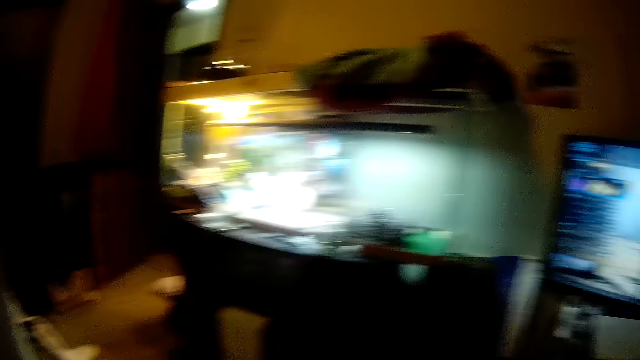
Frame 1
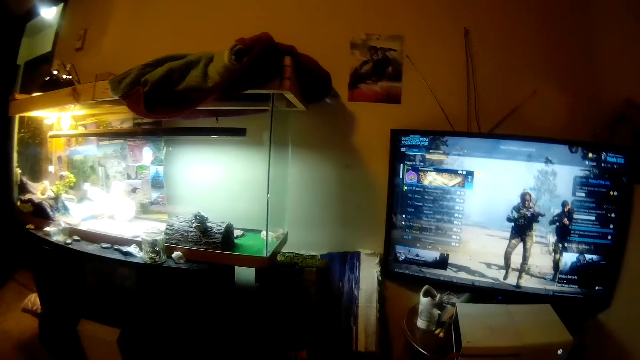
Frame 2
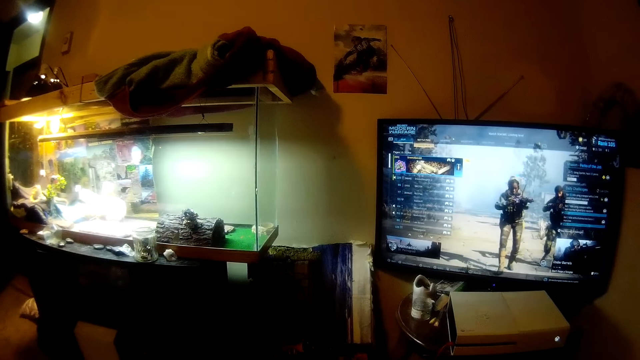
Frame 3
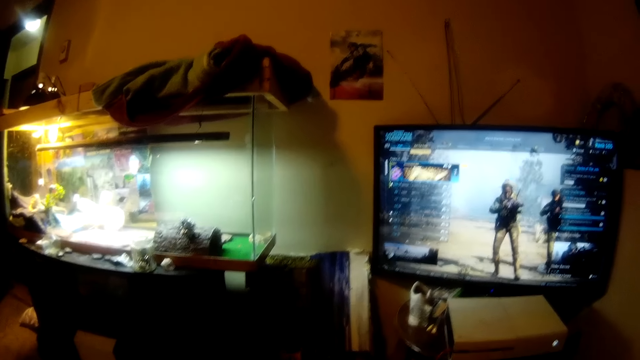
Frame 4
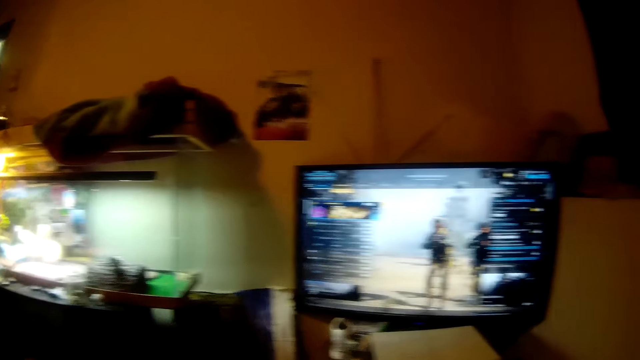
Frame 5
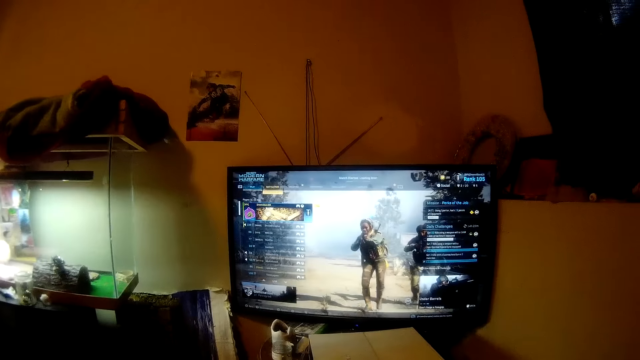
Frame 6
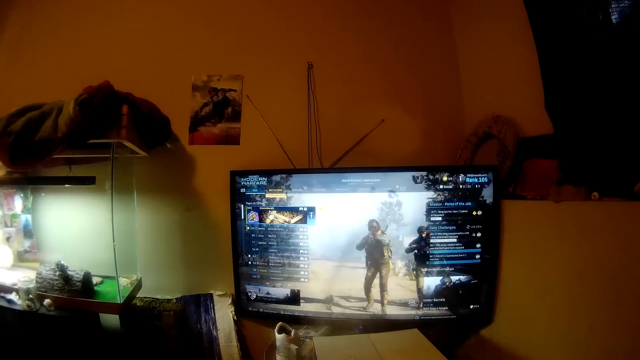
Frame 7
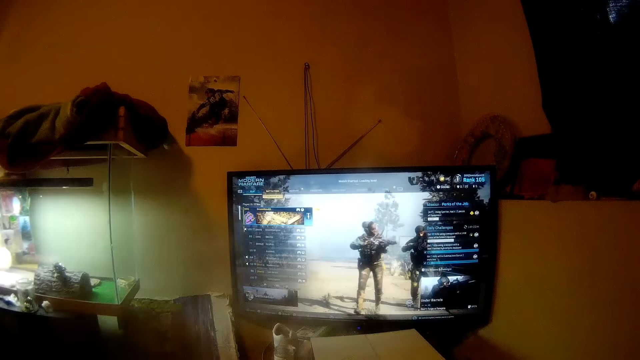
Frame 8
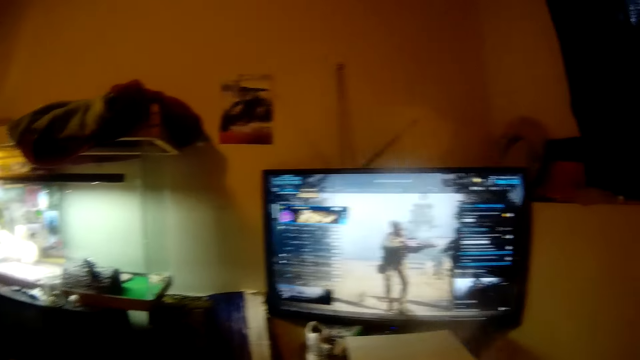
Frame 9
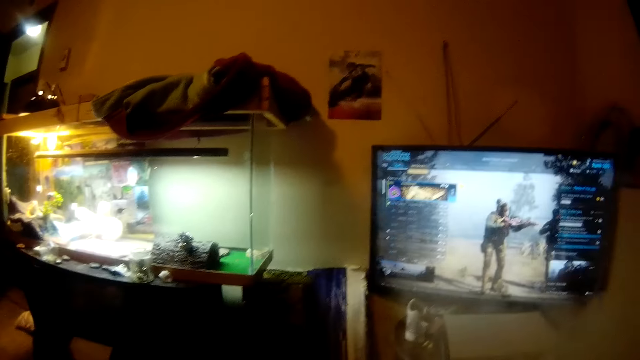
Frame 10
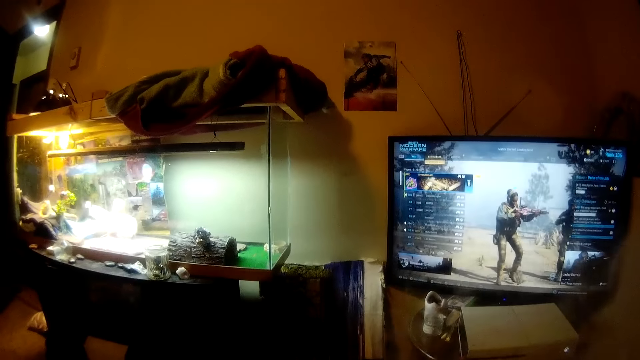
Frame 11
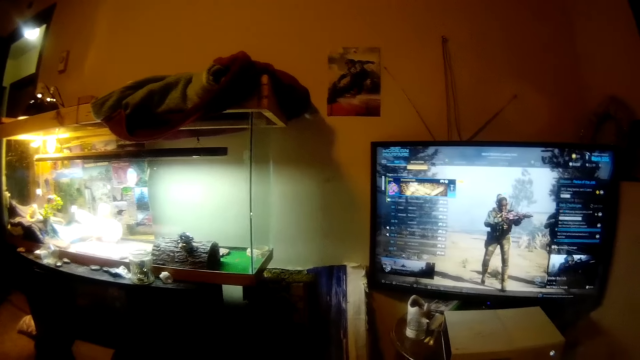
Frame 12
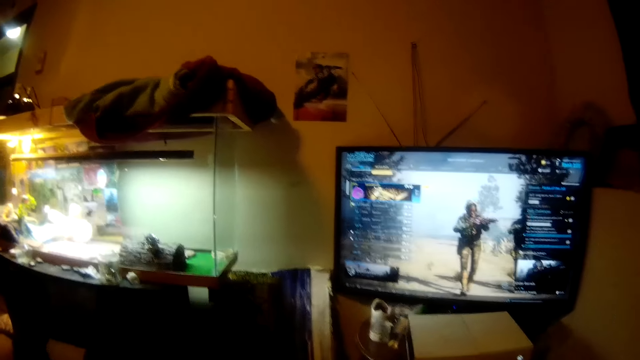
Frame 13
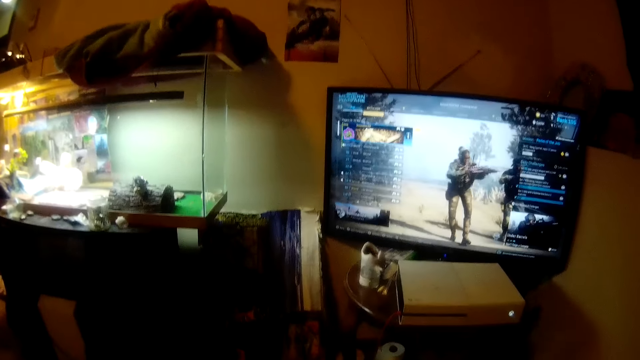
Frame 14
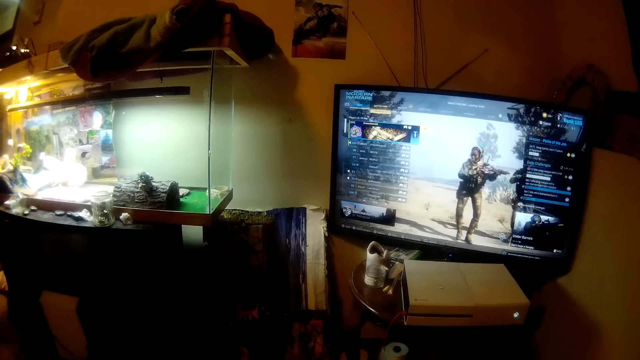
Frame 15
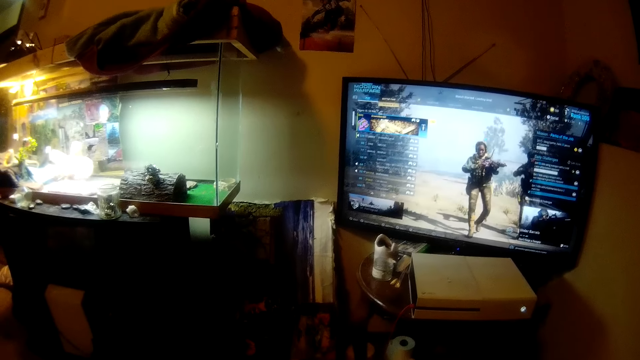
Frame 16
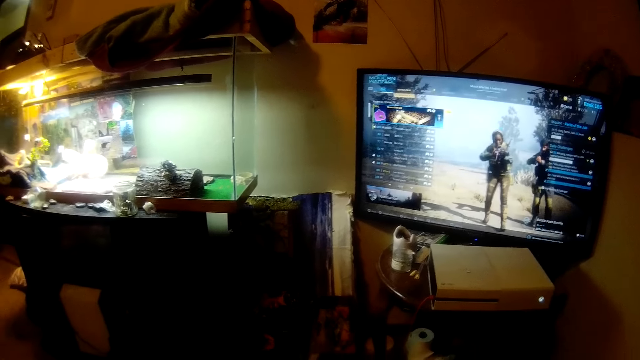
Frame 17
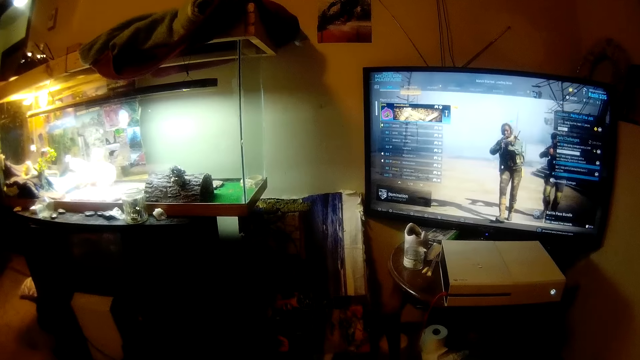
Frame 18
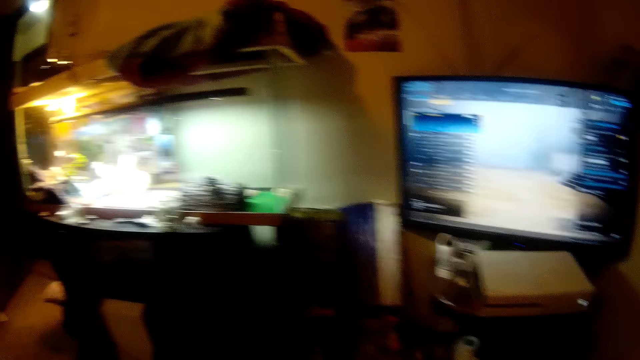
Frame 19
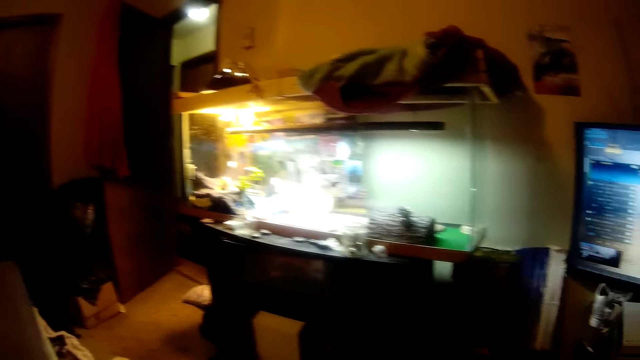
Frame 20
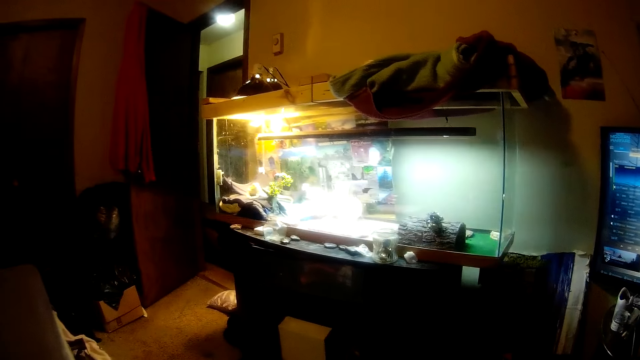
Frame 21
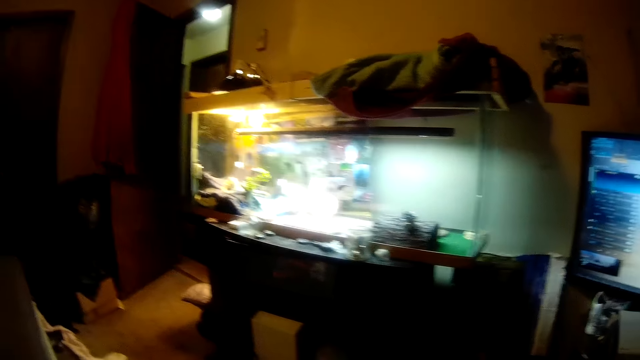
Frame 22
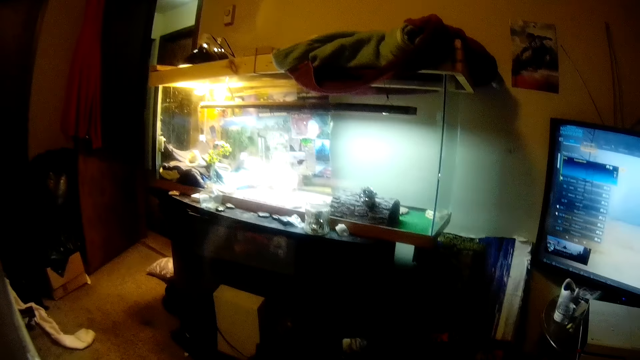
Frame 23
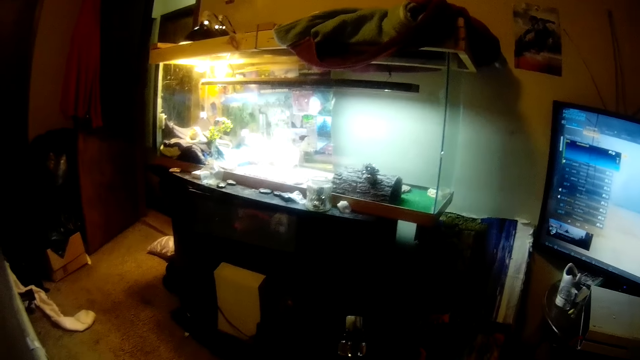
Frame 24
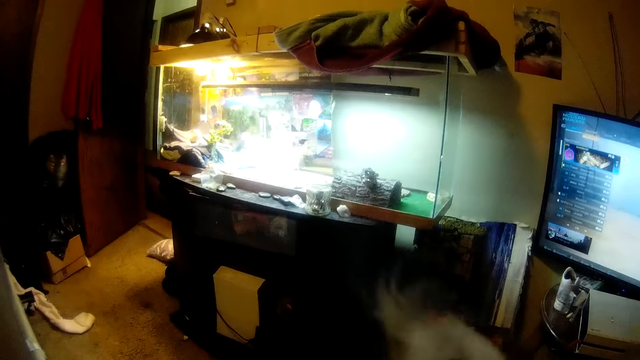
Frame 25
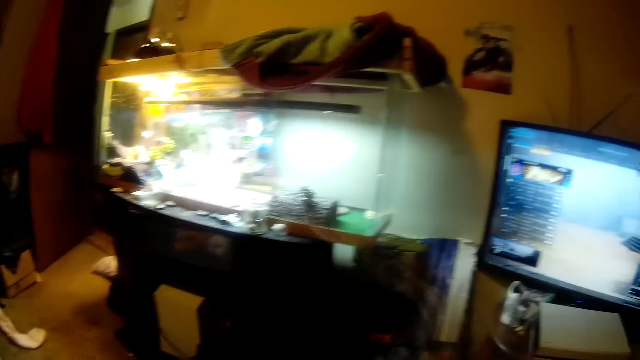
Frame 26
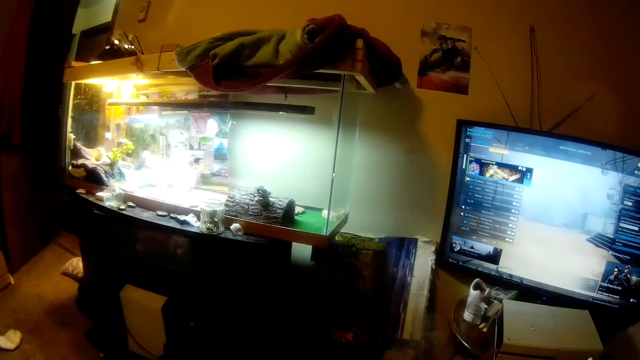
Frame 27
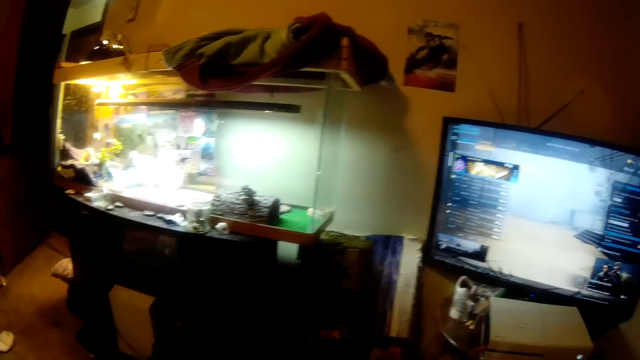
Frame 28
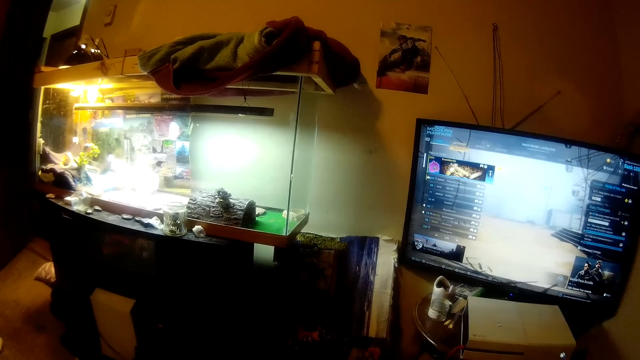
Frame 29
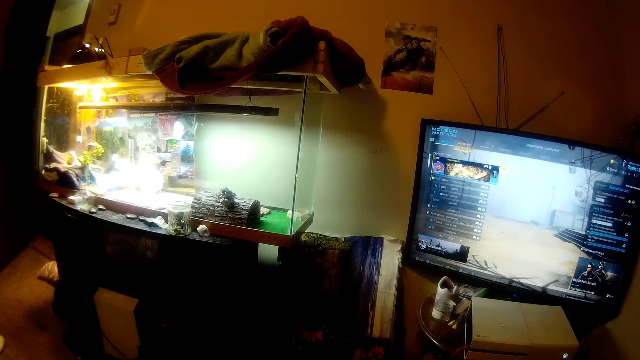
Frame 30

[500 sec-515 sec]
The camera wearer turns the head right. They watch the game on the TV. They move the head right. They stare at the television. They turn the head left. They stare at the television. They turn the head left. They stare at the aquarium. They hold a shisha pen. They move the head right. They stare at the television.

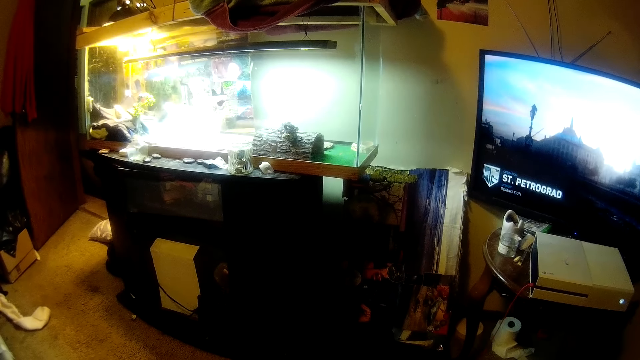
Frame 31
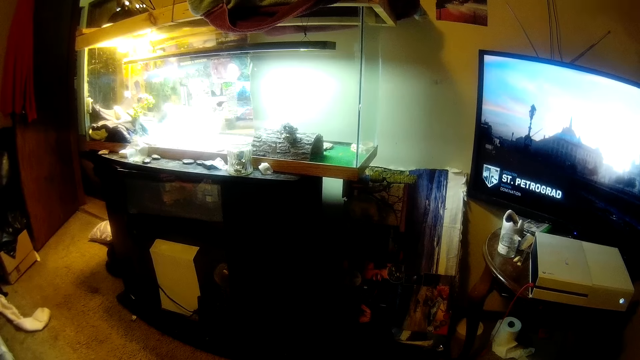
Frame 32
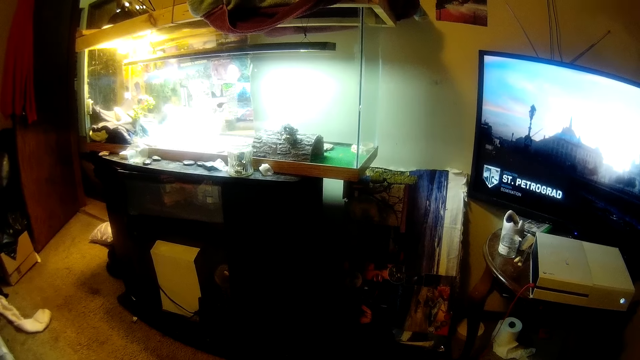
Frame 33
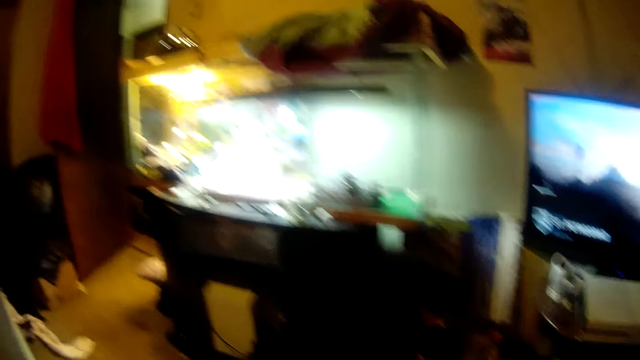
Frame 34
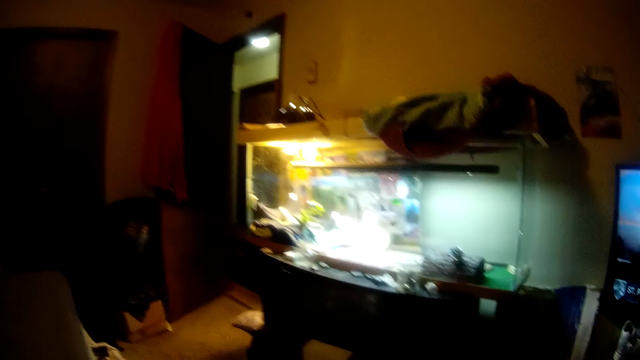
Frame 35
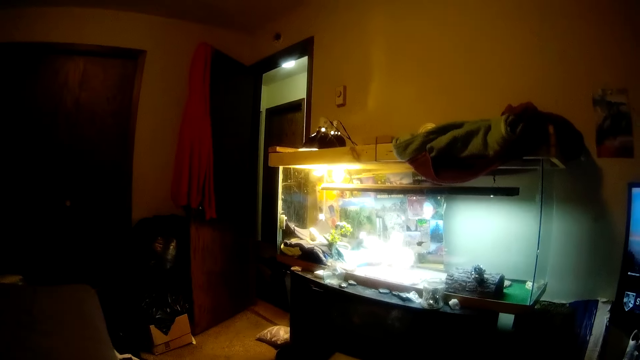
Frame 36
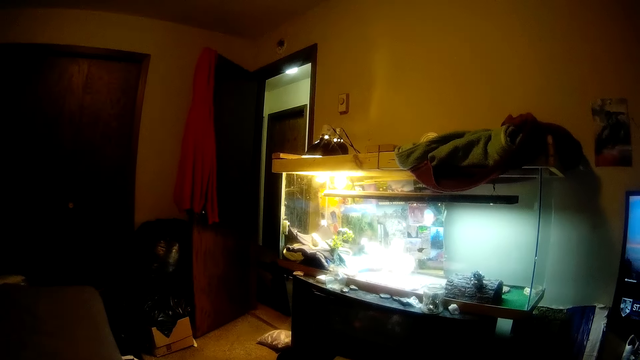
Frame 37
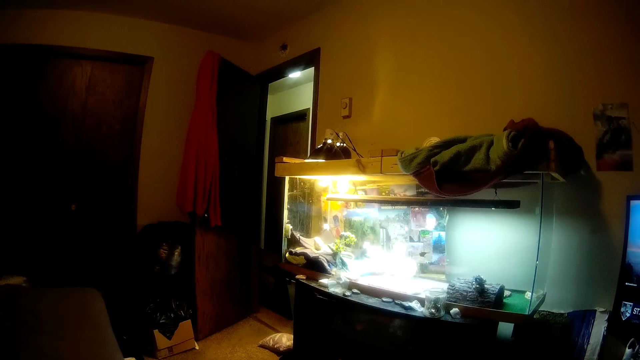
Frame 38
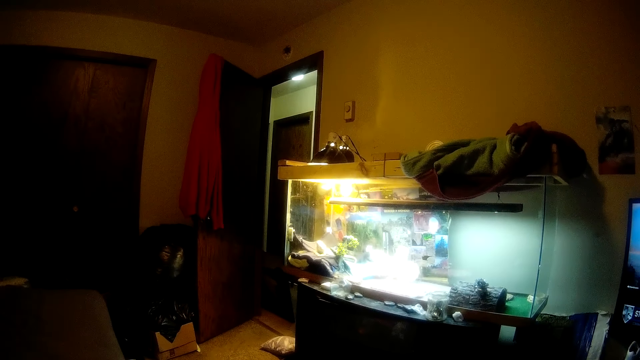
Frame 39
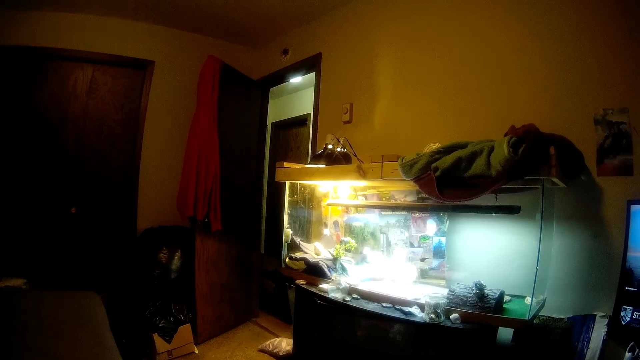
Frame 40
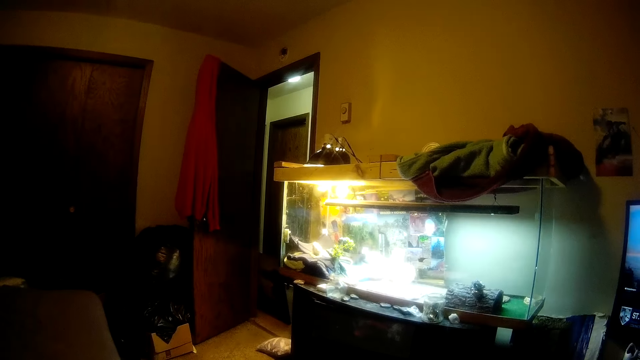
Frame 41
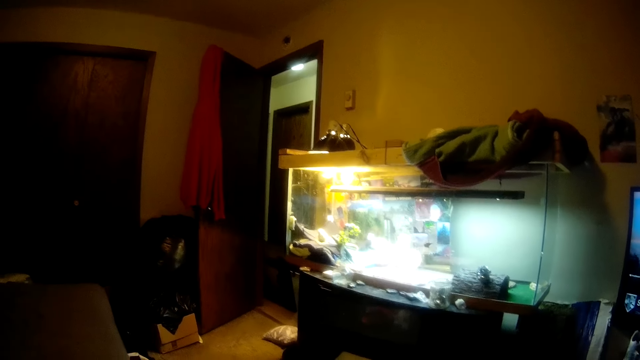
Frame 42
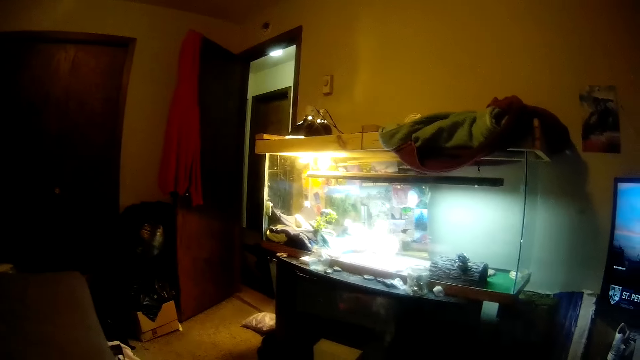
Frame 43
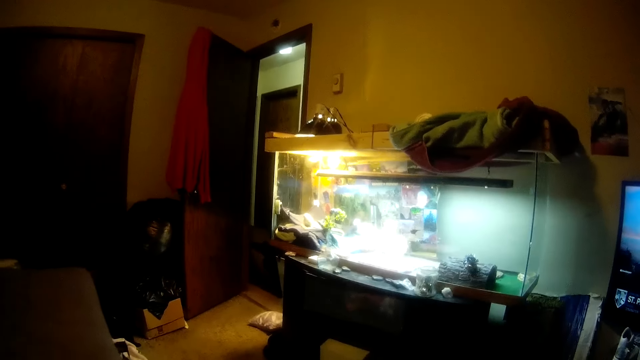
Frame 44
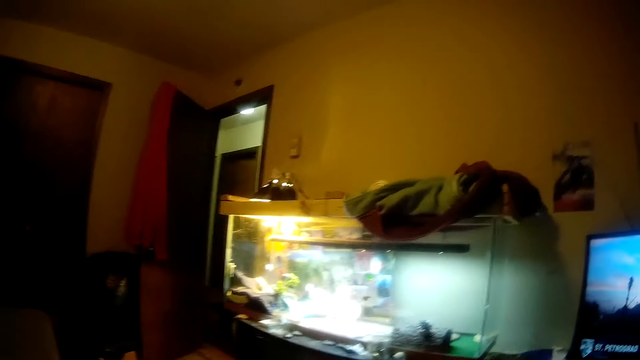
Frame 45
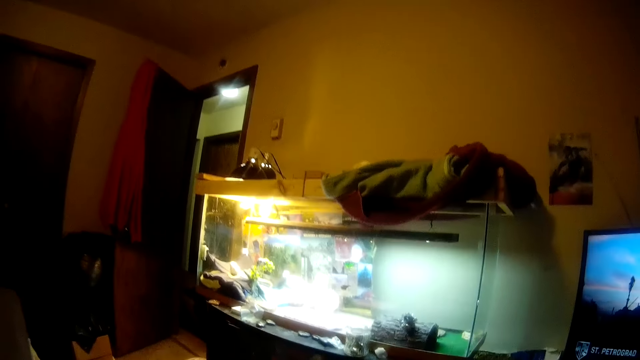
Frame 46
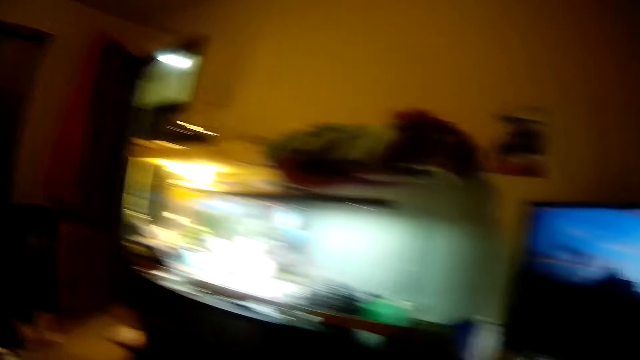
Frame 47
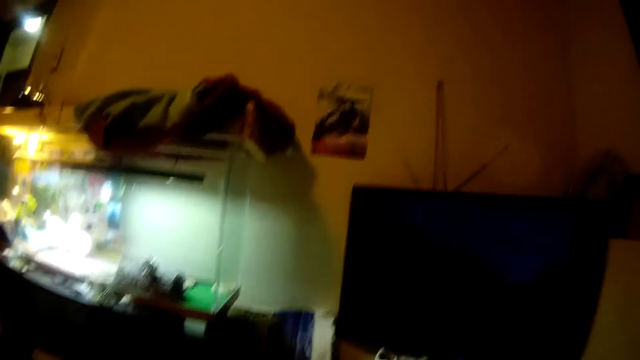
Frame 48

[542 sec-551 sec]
The camera wearer turns the head left. They stare at the aquarium. They look around the room. They move the head right.
